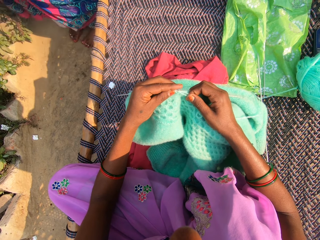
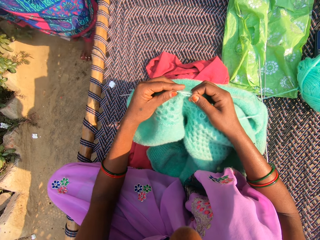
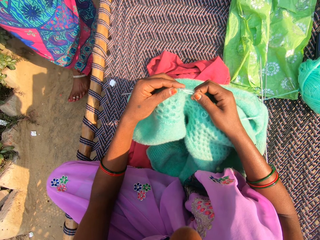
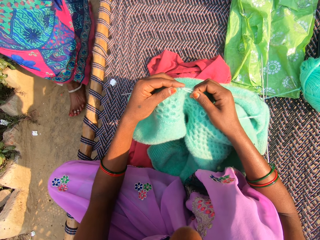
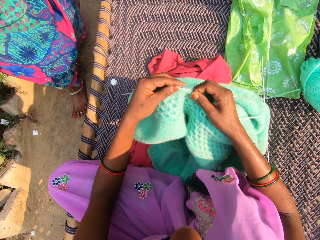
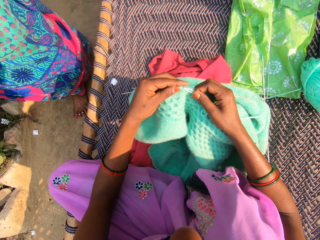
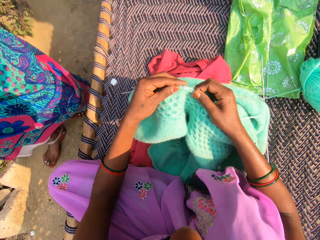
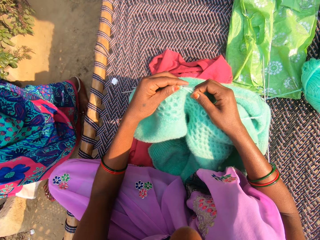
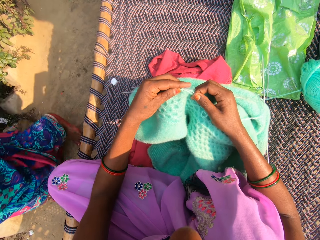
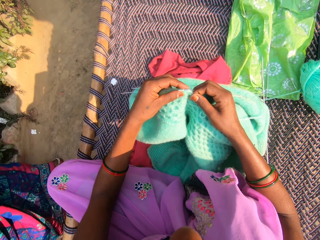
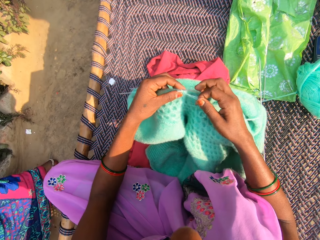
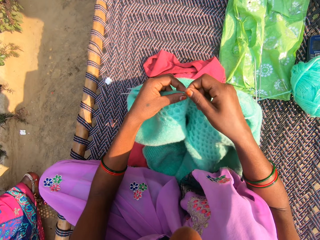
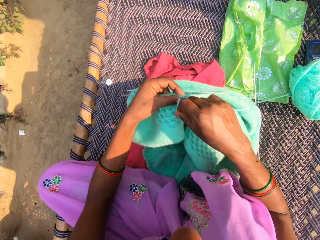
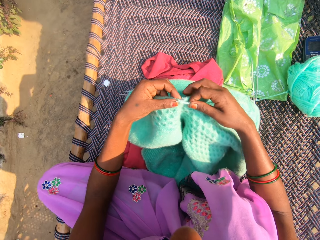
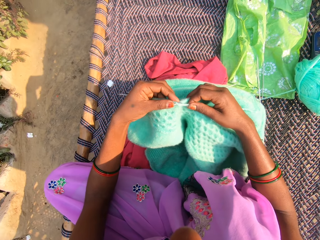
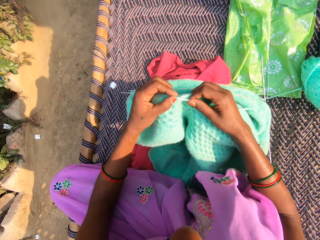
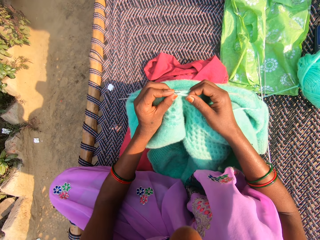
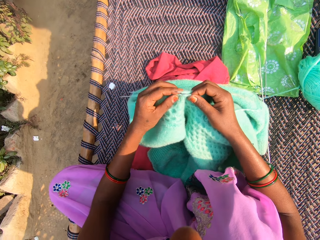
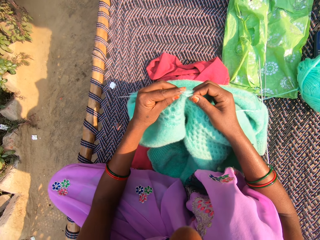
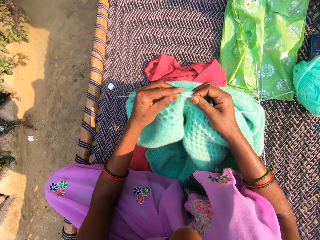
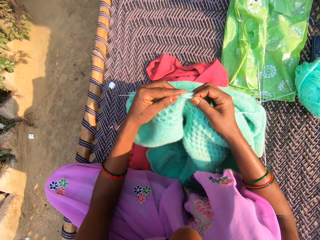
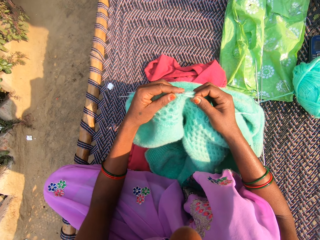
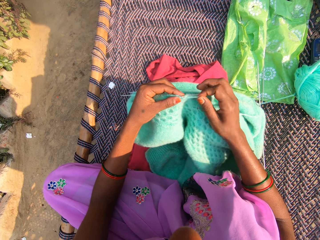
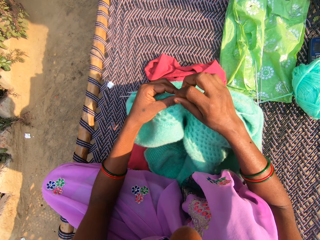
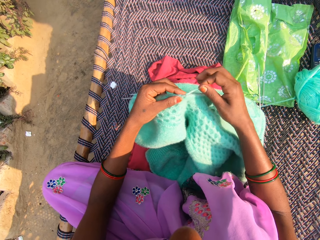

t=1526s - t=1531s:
The woman walks away.

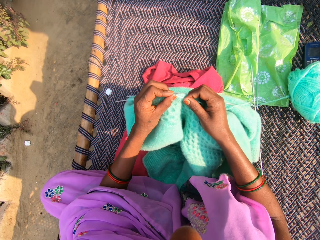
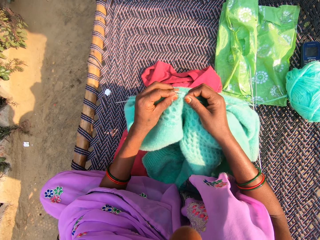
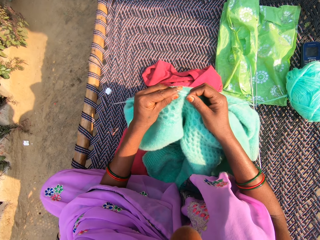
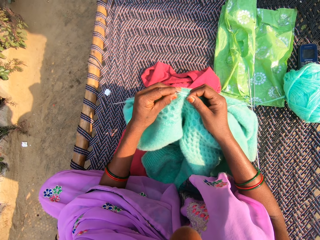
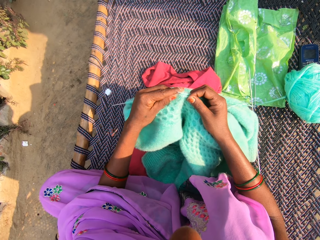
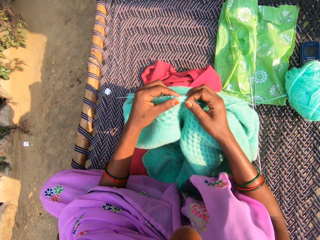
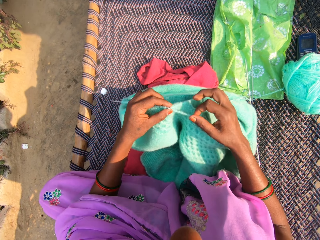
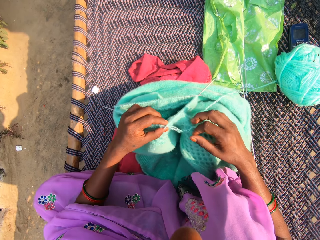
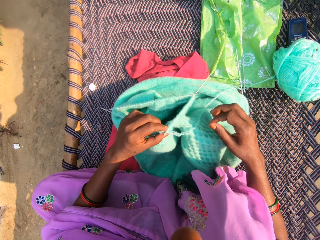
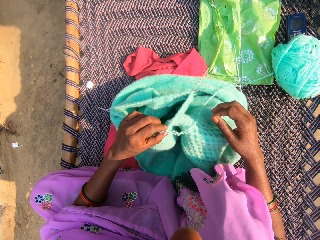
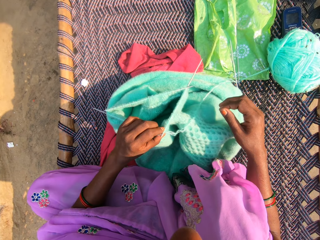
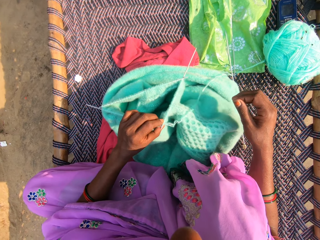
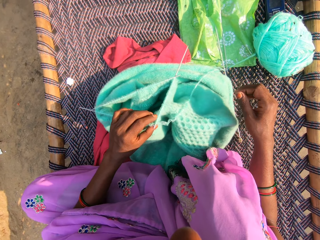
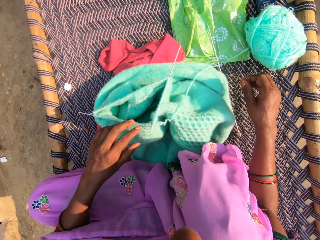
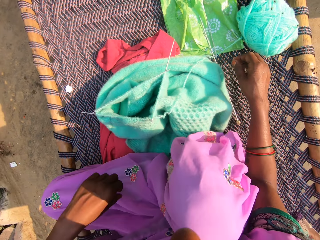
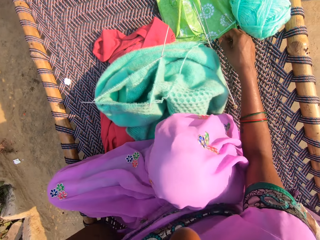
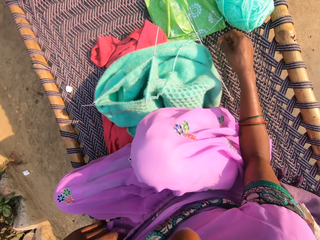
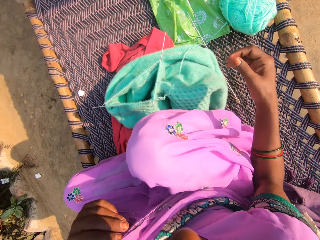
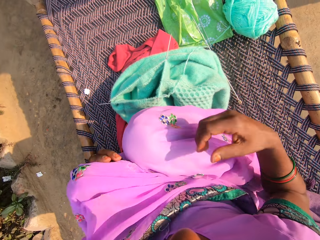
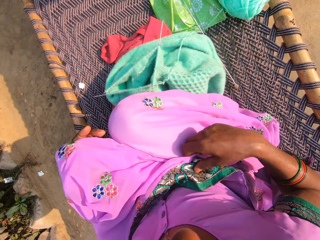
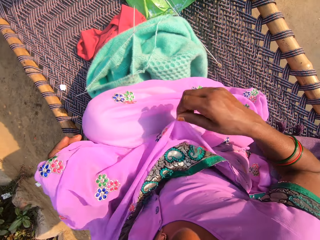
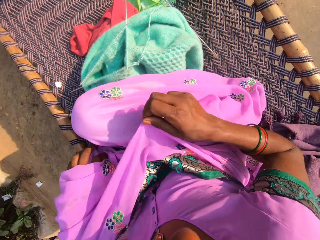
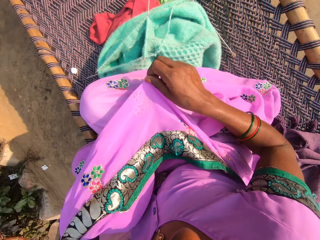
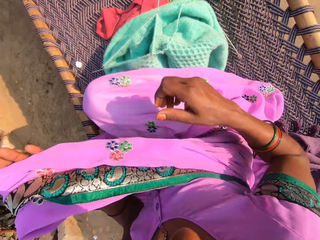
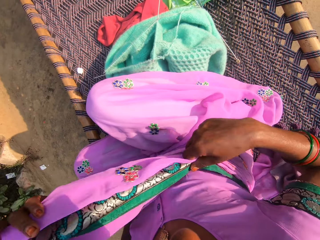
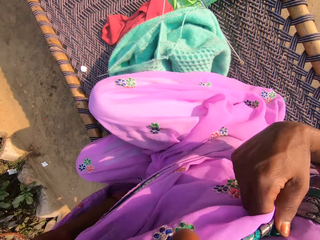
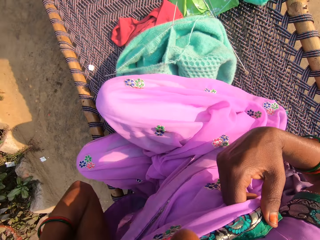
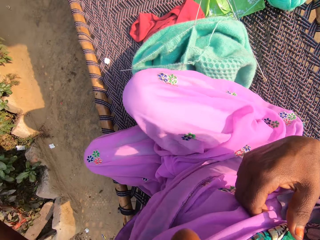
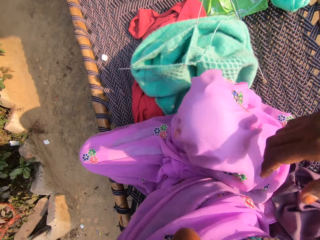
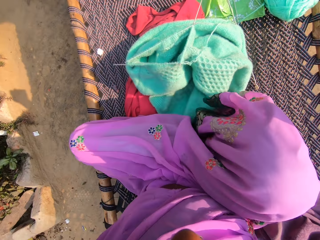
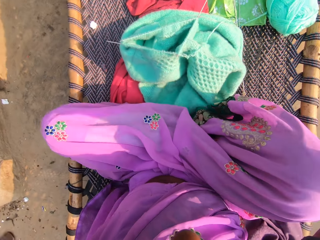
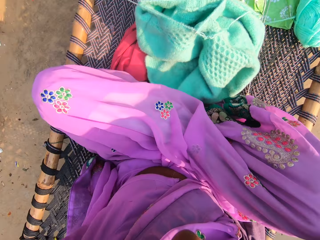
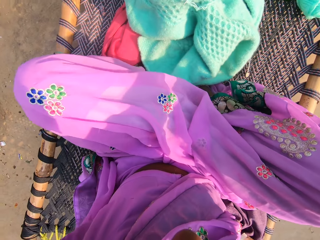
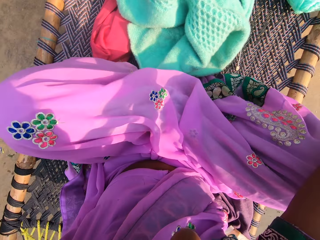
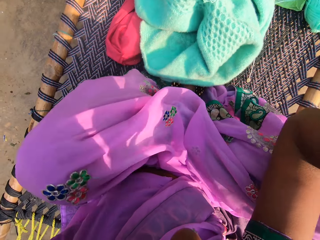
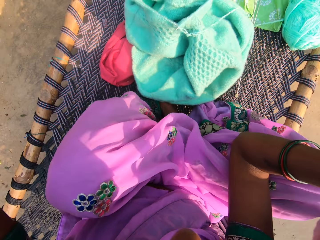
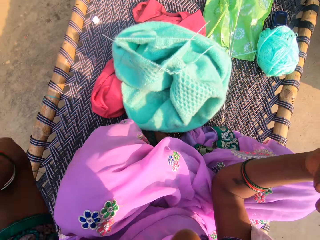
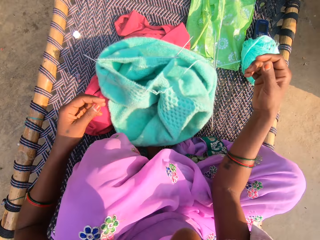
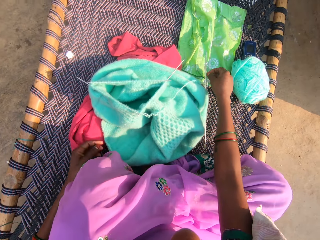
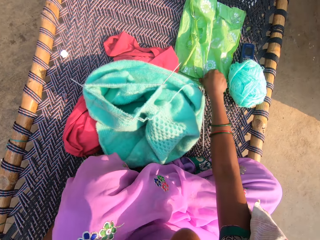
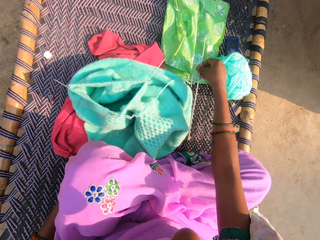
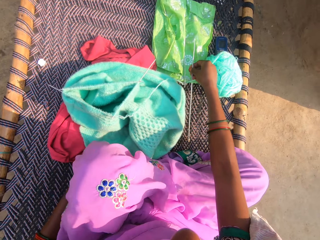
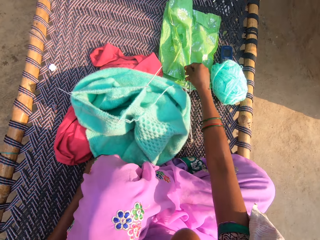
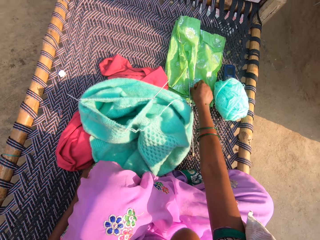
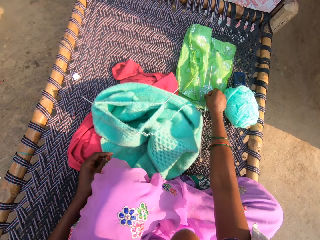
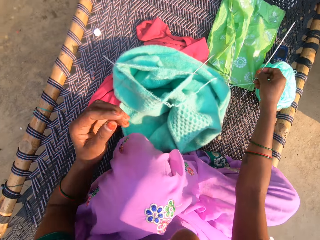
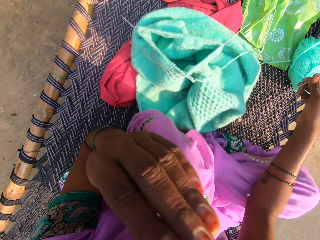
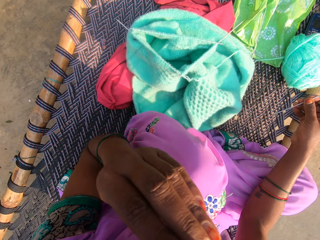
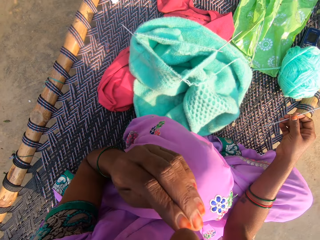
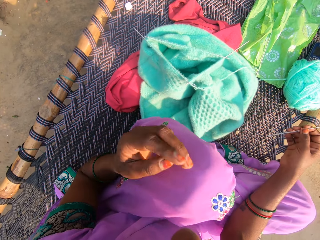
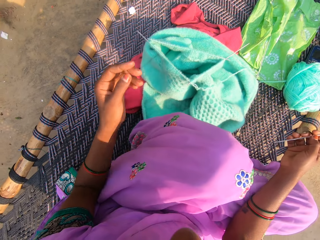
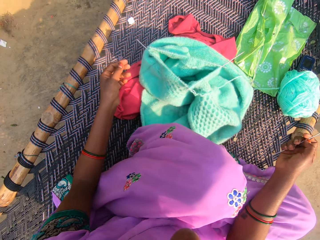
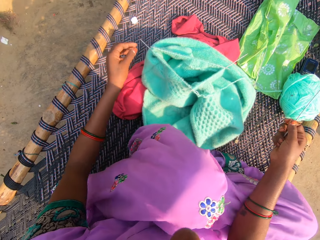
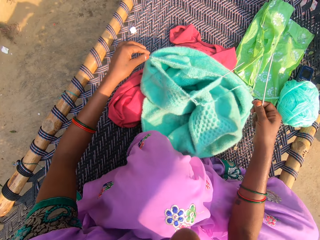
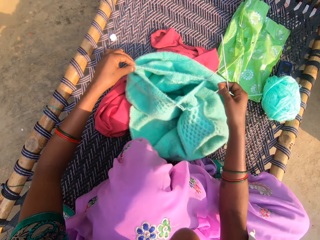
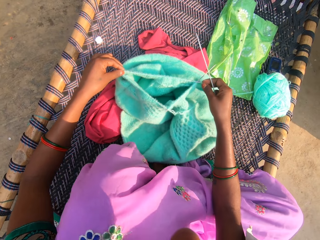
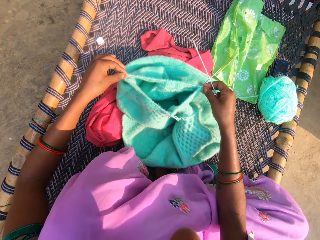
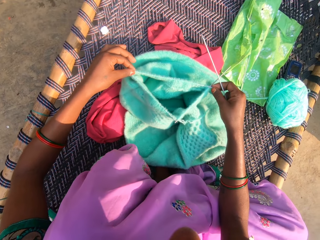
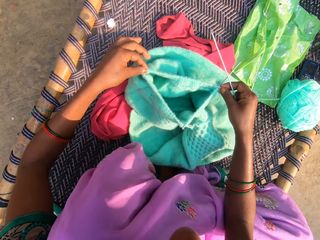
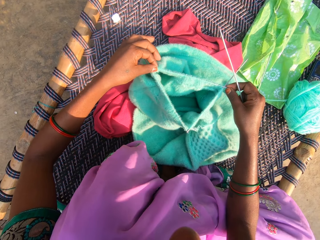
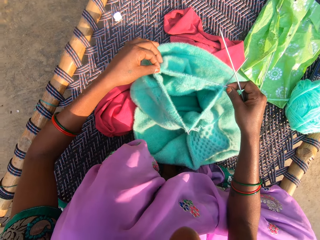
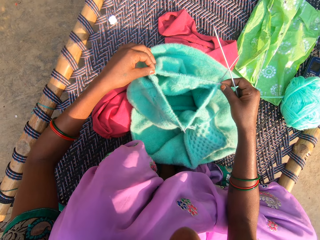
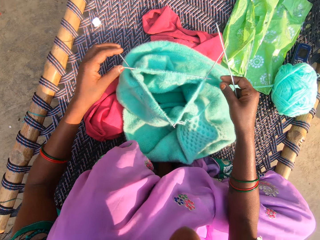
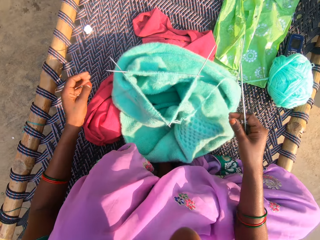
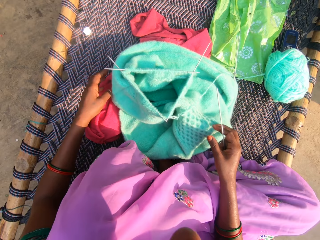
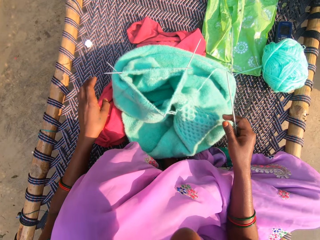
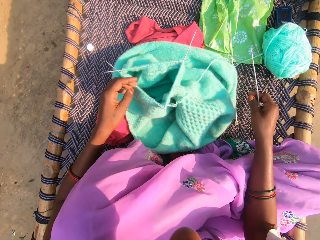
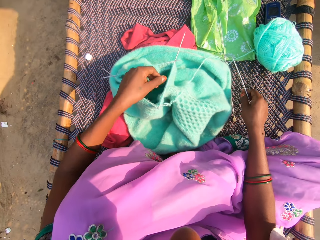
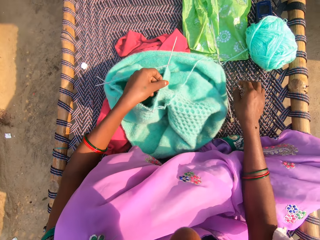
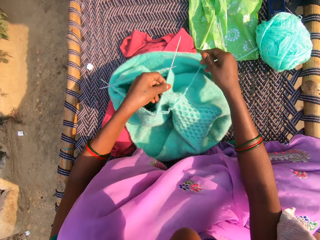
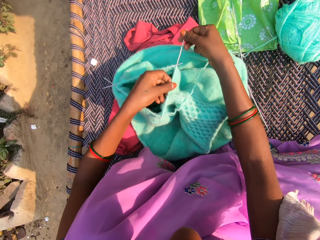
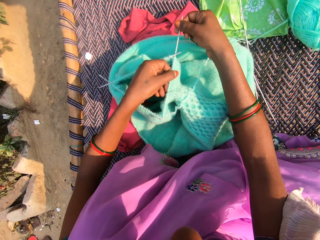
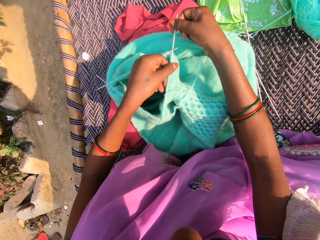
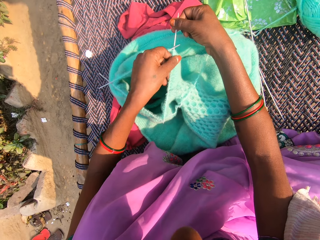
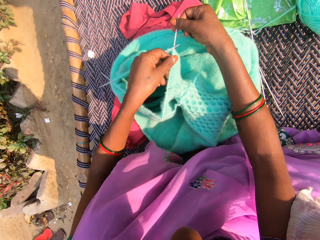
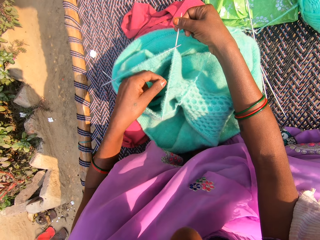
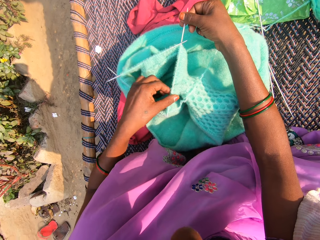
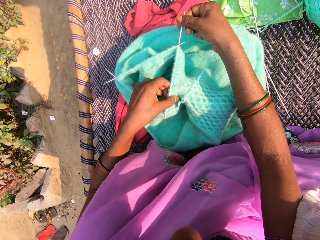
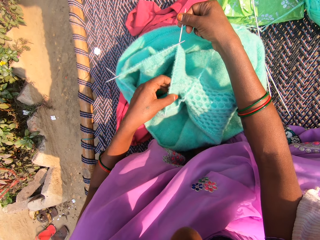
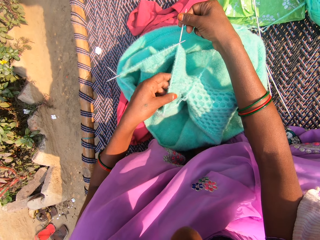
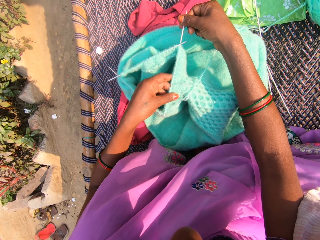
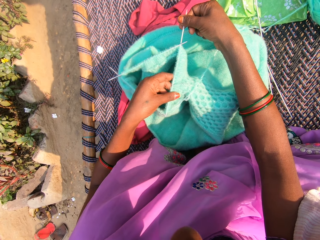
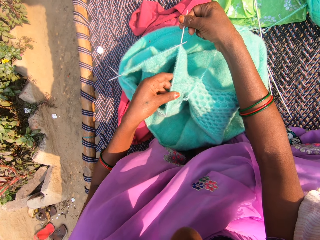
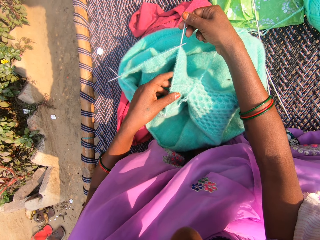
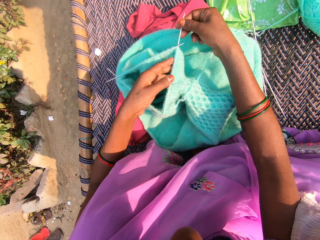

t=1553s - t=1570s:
The camera wearer releases the fabric. She adjusts her cloth with her hands and makes her cloth. She adjusts her sitting position. She picks the knitting pin or needle from the cloth with her right hand. She drops the knitting pin on the cloth with her right hand. She picks another knitting pin from the cloth with her right hand. She raises her left hand. She adjusts the yarn on the knitting needles with her hands. She extends the knitting needles in the fabric. She drops the knitting pin on the woven cot with her right hand. She adjusts the yarn on the knitting needles with her hands. She extends the knitting needle in the fabric.
